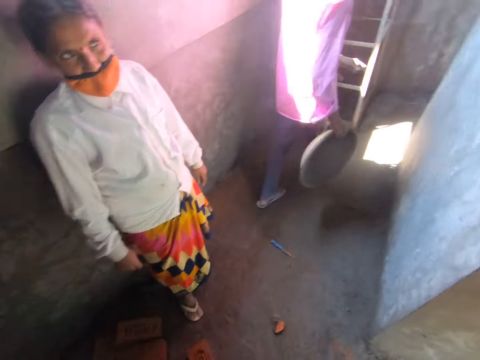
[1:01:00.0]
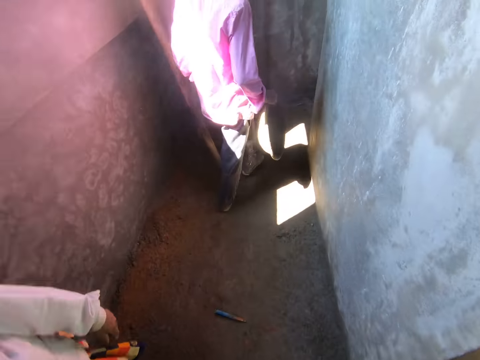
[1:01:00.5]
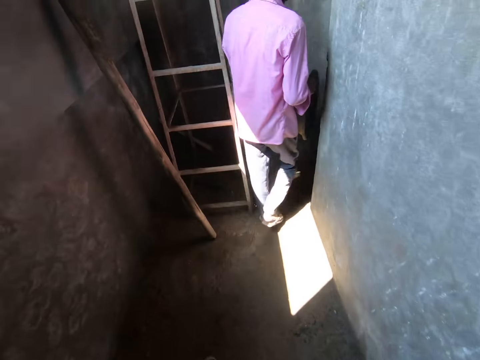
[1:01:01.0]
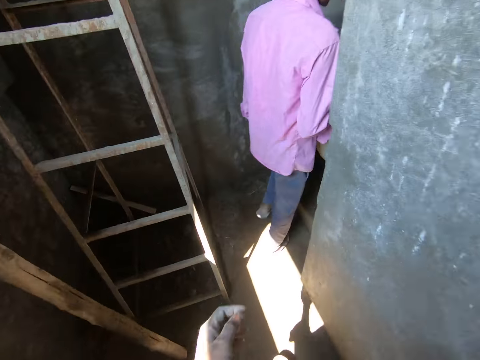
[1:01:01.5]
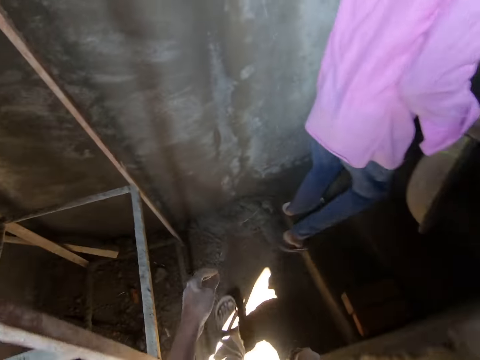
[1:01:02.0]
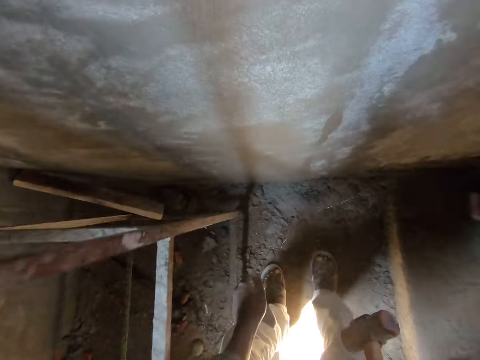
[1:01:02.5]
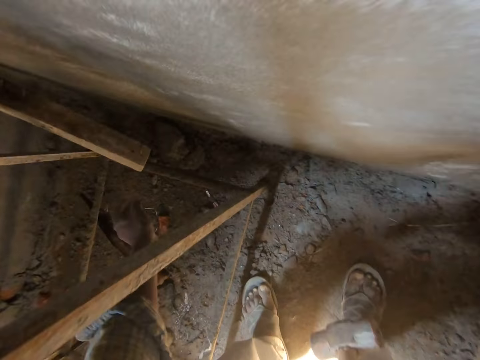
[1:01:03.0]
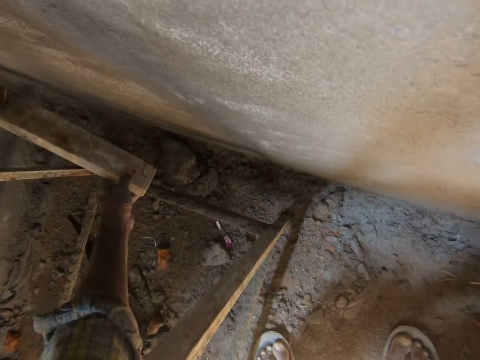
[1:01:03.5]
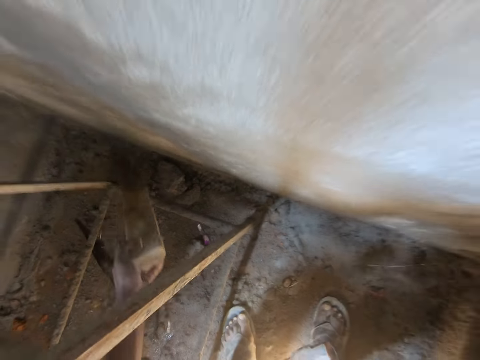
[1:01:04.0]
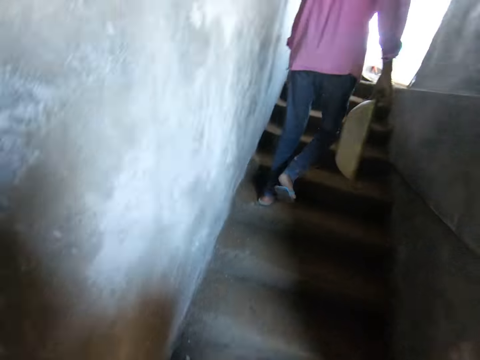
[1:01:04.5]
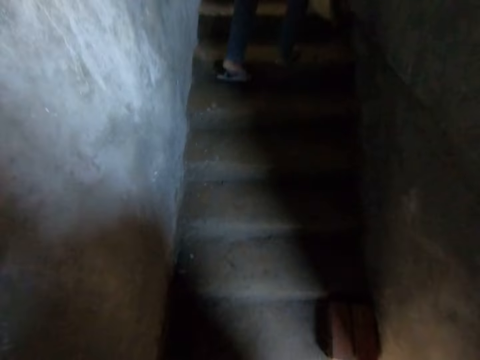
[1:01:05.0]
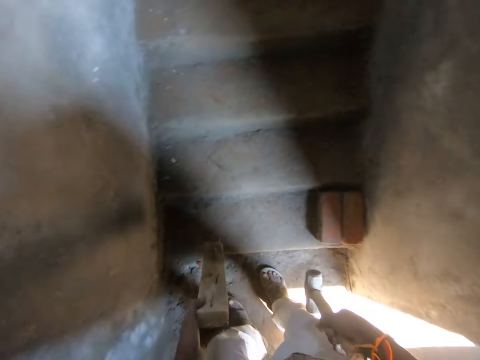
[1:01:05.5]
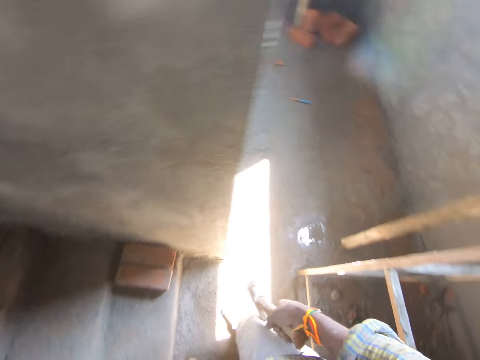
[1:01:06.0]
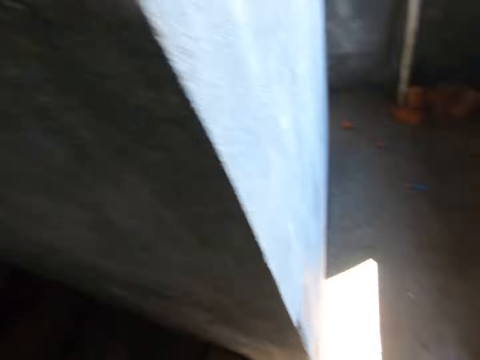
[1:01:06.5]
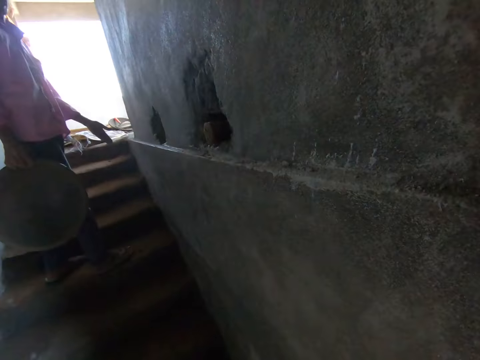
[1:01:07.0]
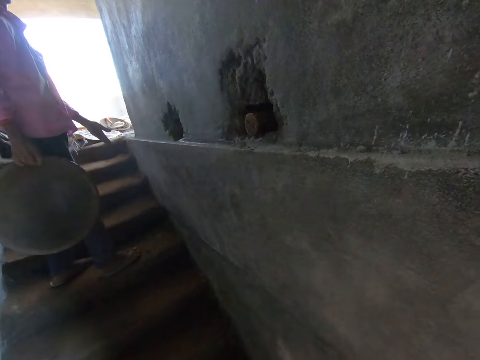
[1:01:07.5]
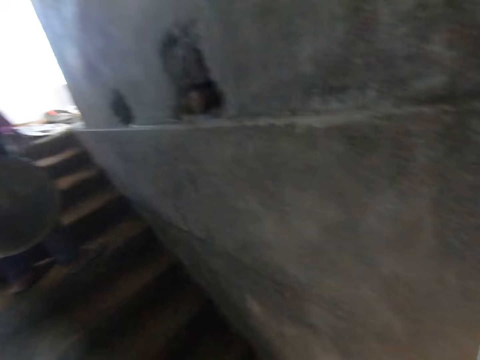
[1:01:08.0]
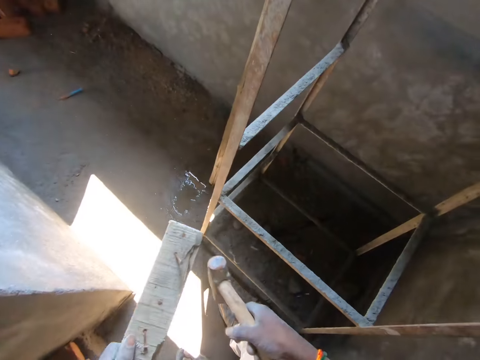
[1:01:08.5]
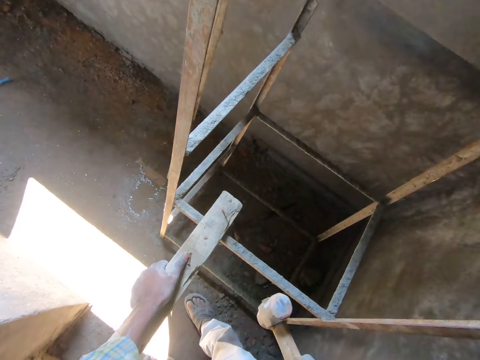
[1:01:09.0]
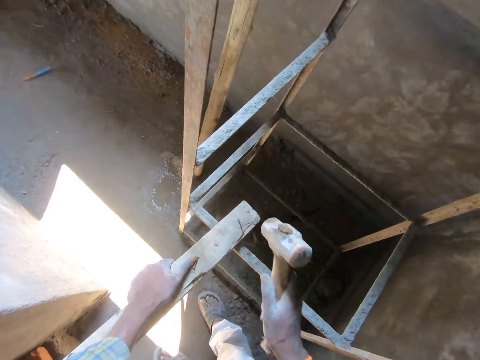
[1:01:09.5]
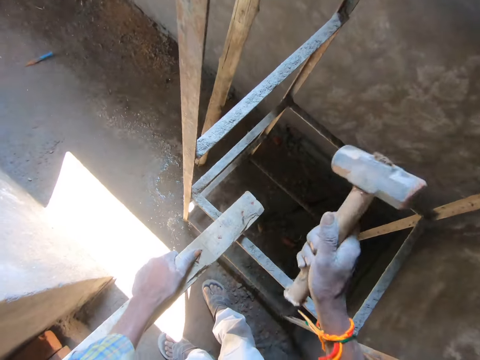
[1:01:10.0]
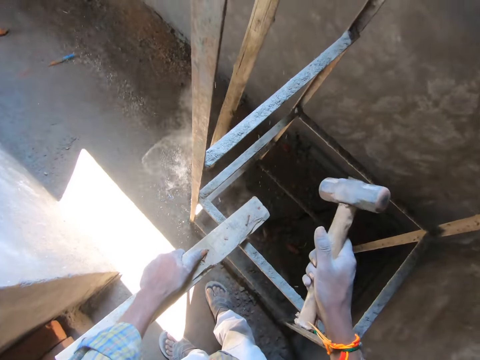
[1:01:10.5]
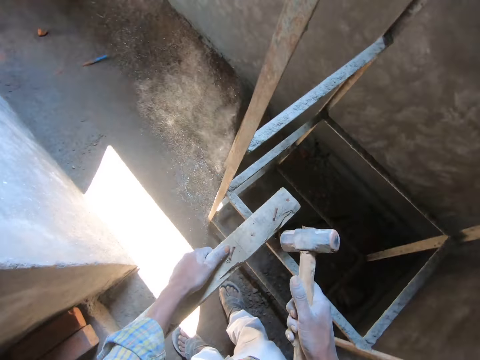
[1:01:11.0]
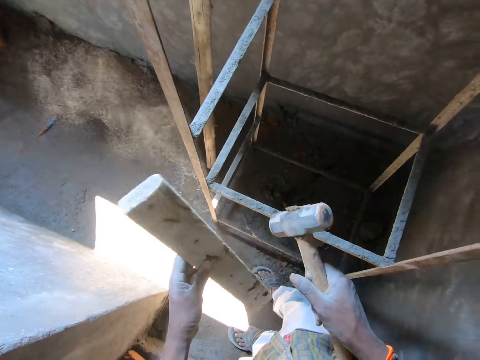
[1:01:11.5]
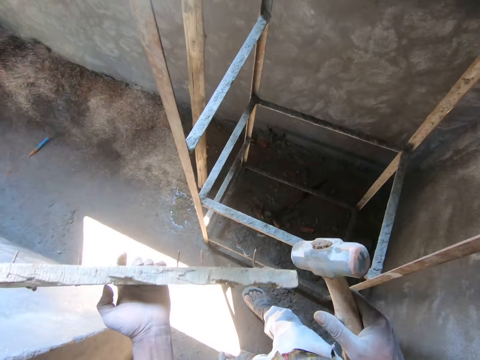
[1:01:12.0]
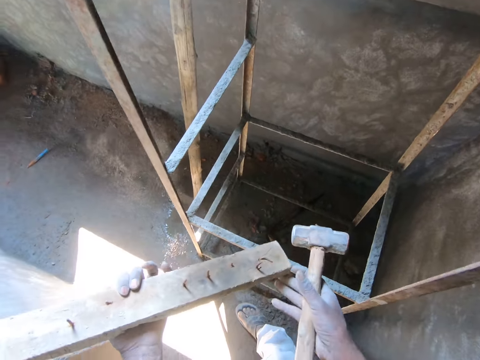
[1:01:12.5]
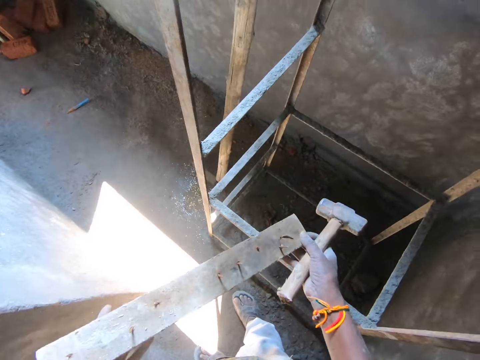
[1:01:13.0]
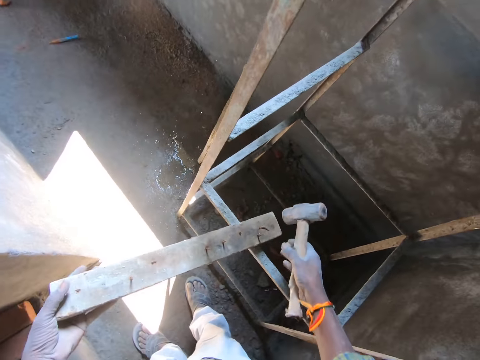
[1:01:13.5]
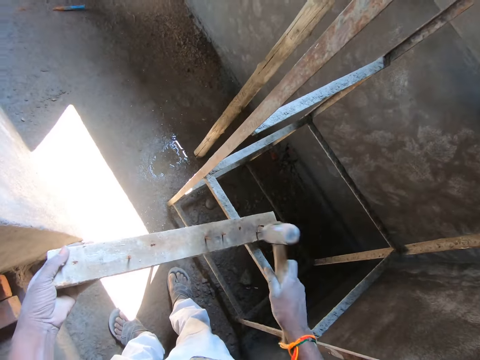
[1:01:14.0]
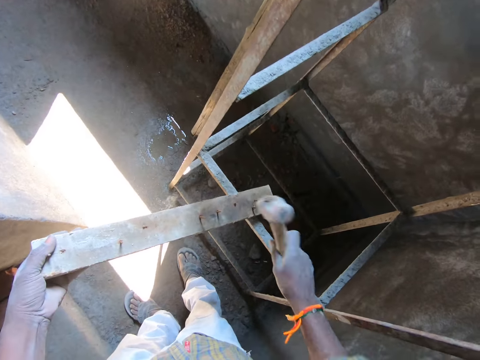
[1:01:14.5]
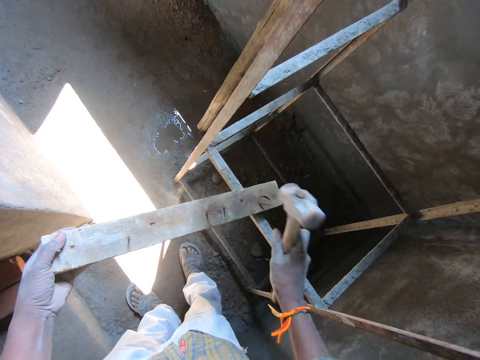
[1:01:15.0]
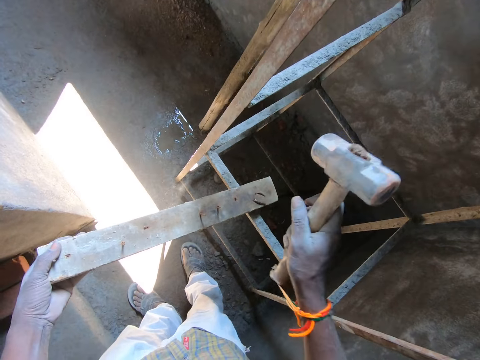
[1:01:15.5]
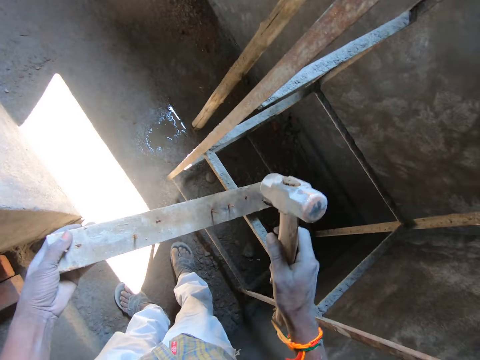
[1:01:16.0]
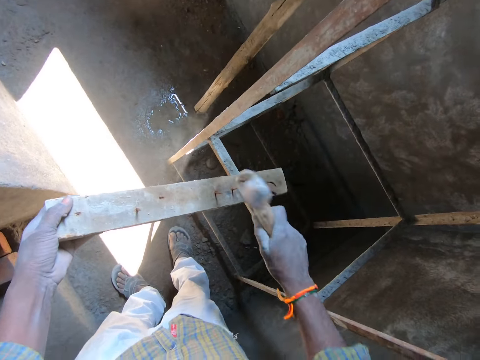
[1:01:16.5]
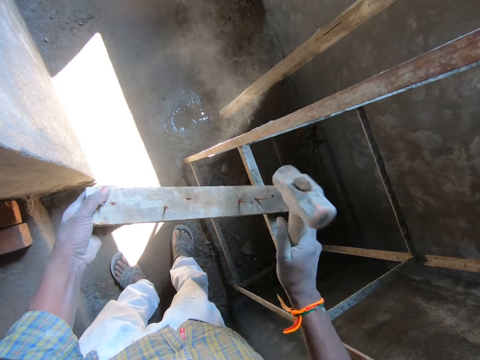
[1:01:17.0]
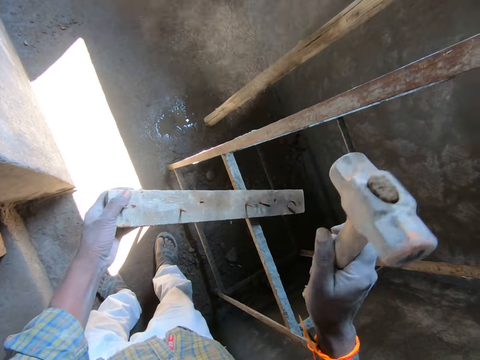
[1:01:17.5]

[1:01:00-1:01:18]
The camera wearer walks across the corridor towards a scaffolding. He interacts with the man. He picks up a piece of wood by the scaffolding with his left hand. He interacts with the man. He places the piece of wood on the scaffolding with his left hand. He hits a nail on the piece of wood with the hammer in his right hand. He flips the piece of wood in his left hand. He places the piece of wood on the scaffolding with his left hand. He bends some nails on the piece of wood with the hammer in his right hand.

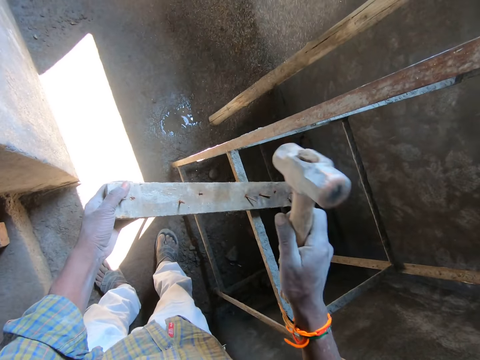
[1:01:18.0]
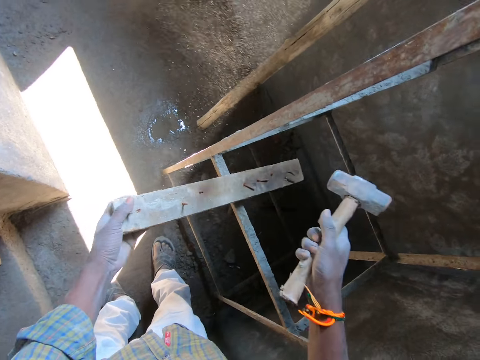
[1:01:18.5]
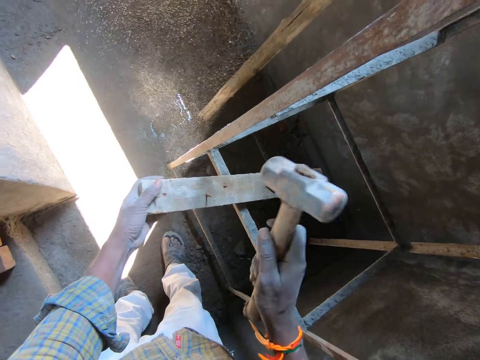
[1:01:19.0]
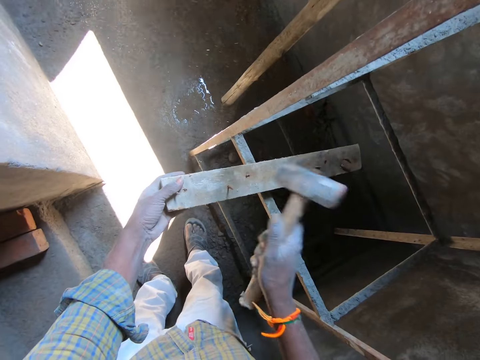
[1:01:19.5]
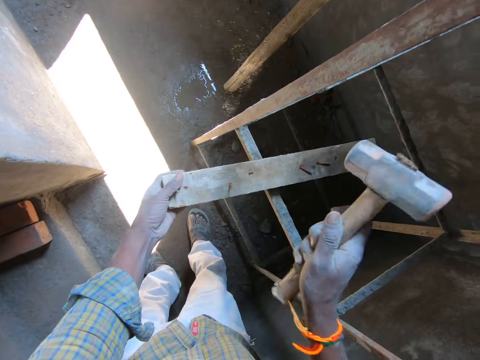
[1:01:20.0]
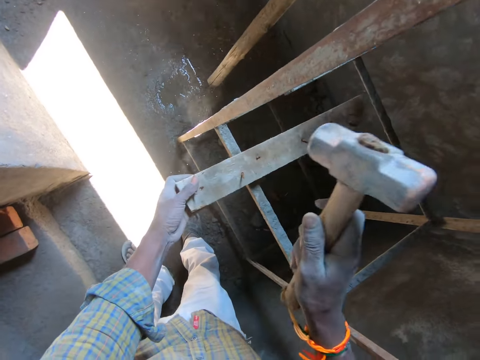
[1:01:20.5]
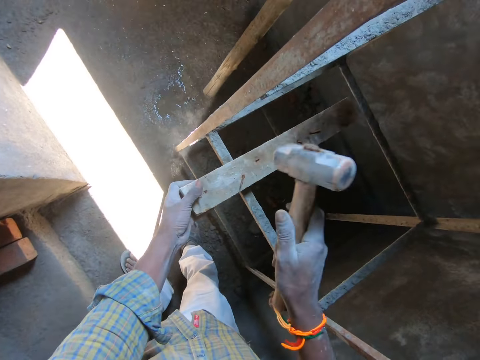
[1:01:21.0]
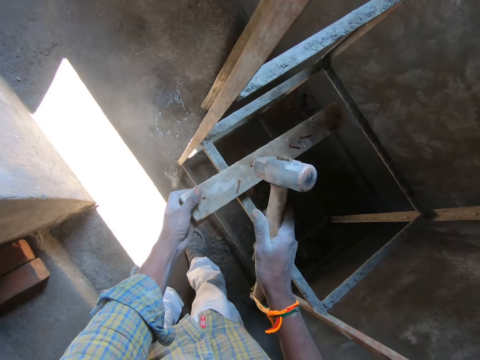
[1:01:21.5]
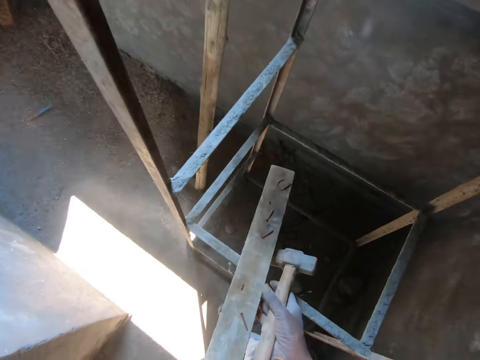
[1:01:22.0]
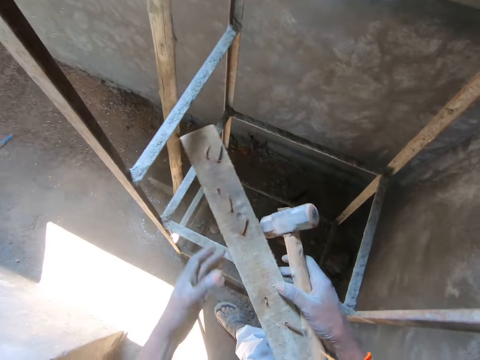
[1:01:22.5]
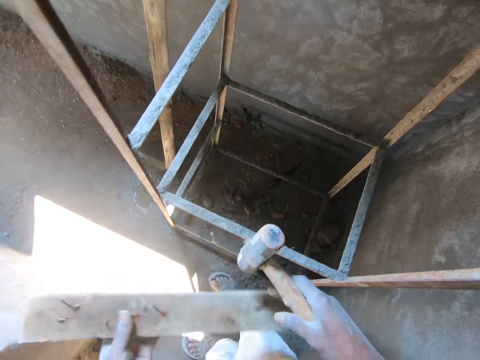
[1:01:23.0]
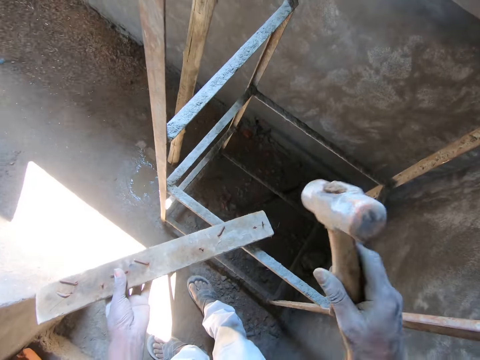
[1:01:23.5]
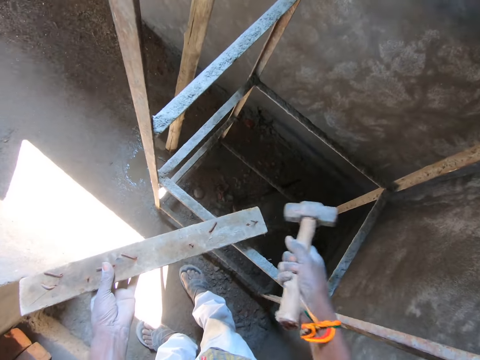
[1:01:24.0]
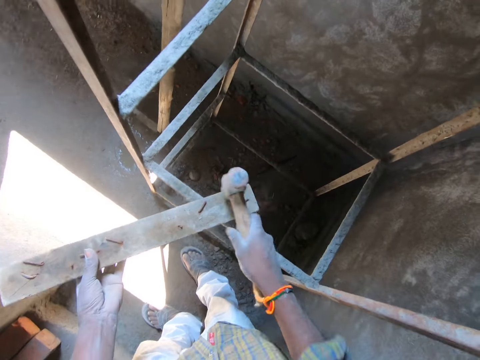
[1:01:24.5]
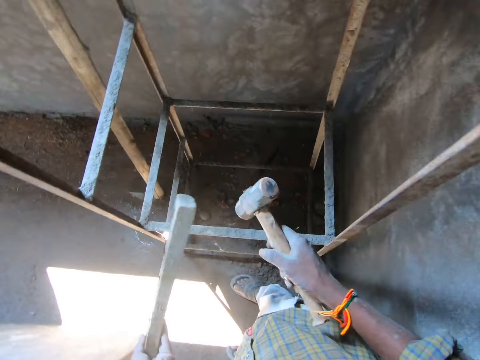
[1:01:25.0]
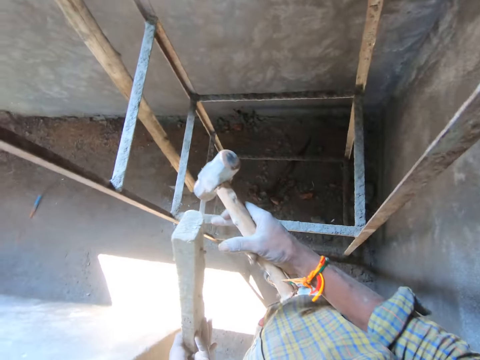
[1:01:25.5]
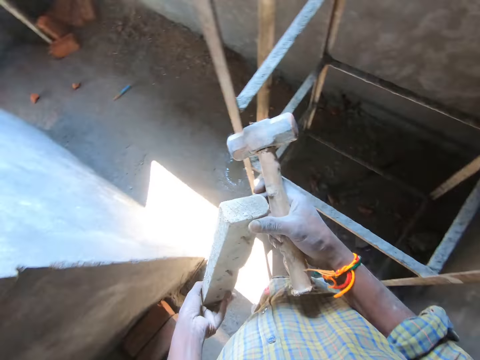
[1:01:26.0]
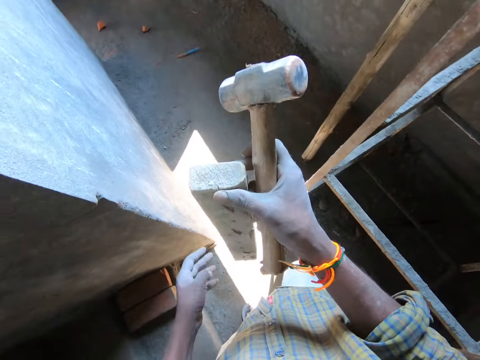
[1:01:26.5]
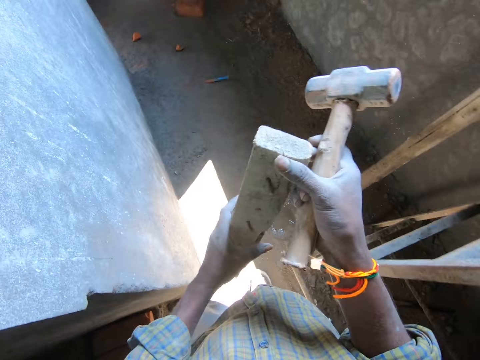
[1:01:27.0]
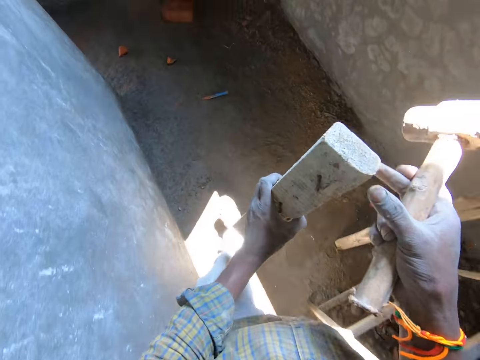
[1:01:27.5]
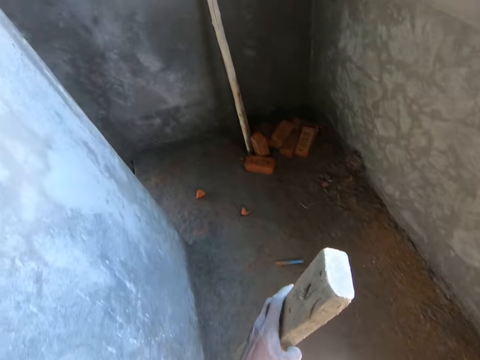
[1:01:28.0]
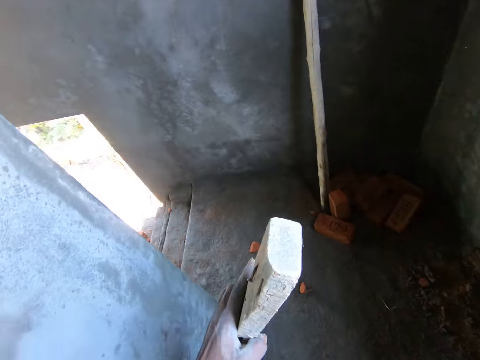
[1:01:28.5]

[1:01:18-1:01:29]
The camera wearer rotates the piece of wood with both hands. He bends a nail on the piece of wood with the hammer in his right hand. He walks across the corridor.
